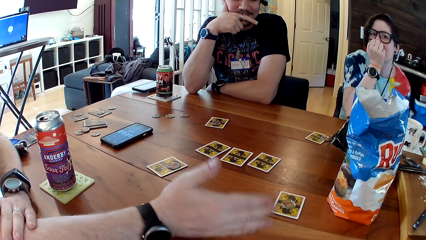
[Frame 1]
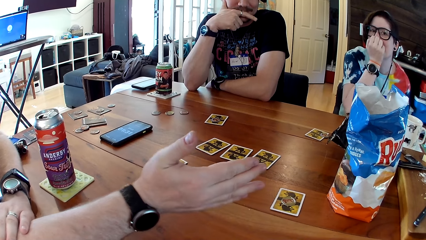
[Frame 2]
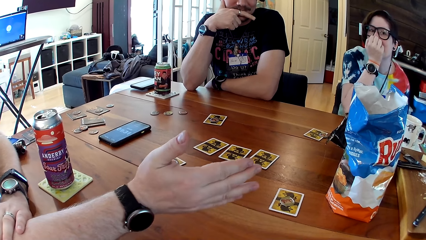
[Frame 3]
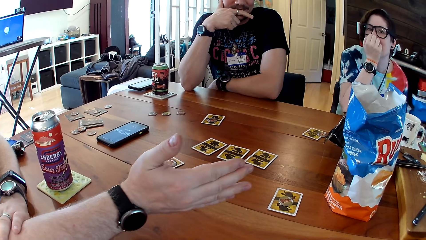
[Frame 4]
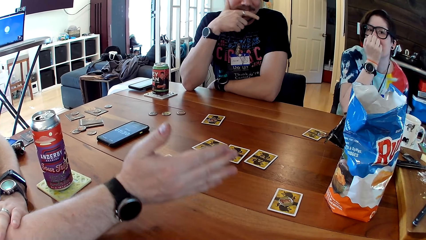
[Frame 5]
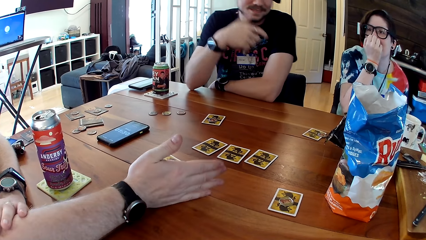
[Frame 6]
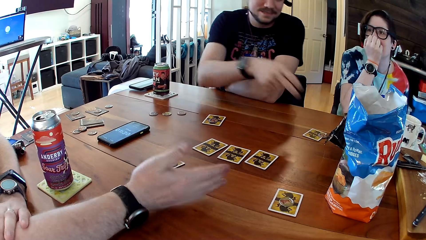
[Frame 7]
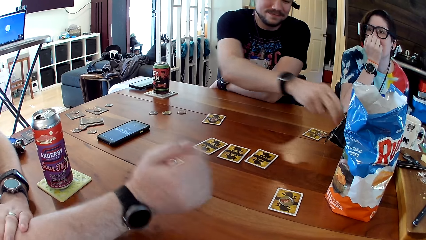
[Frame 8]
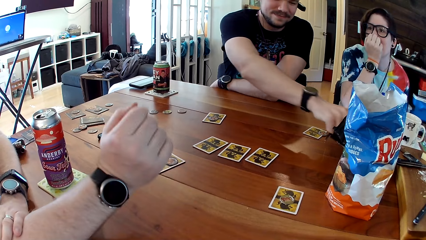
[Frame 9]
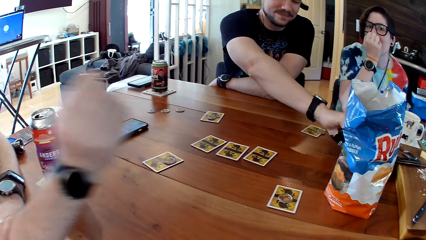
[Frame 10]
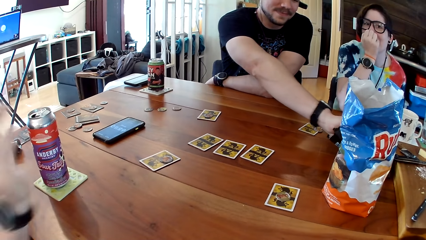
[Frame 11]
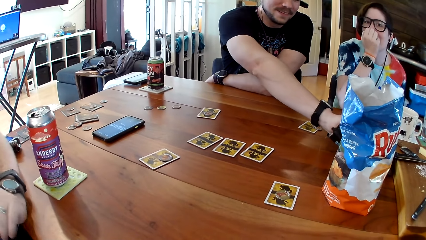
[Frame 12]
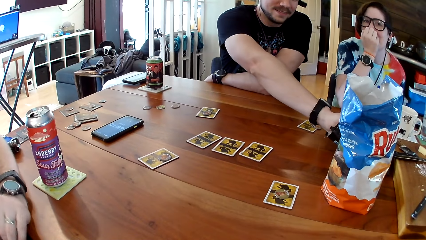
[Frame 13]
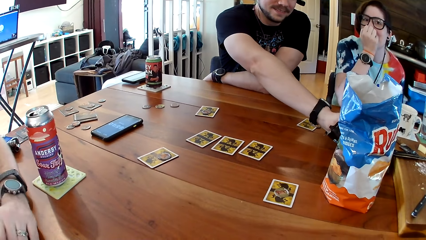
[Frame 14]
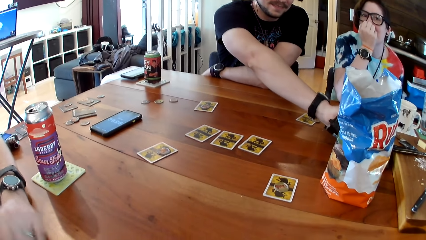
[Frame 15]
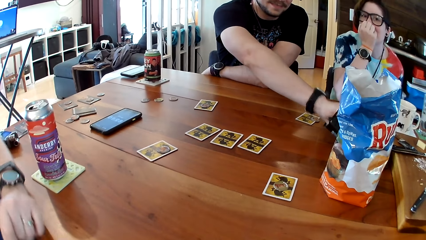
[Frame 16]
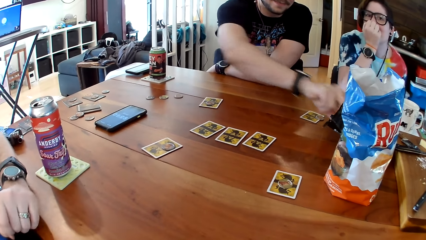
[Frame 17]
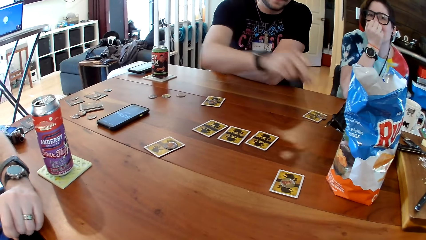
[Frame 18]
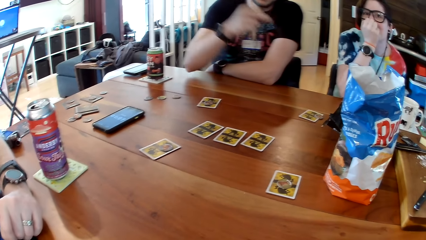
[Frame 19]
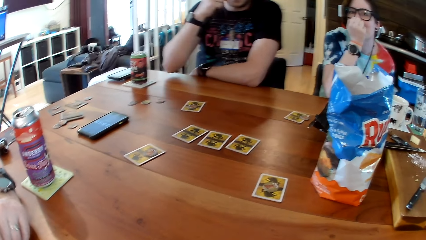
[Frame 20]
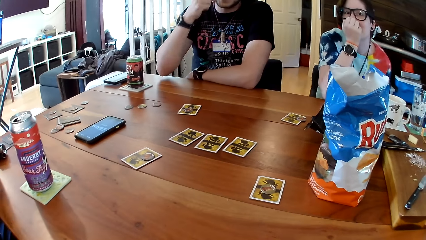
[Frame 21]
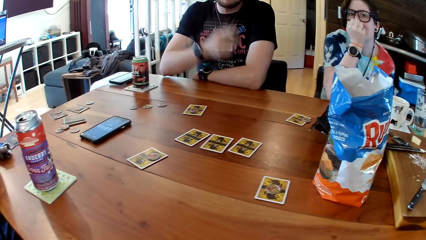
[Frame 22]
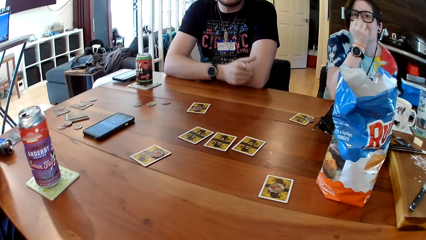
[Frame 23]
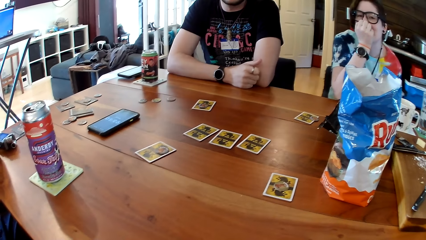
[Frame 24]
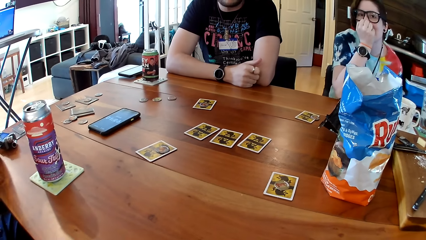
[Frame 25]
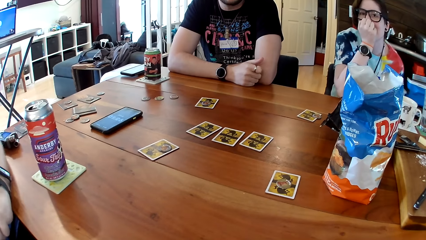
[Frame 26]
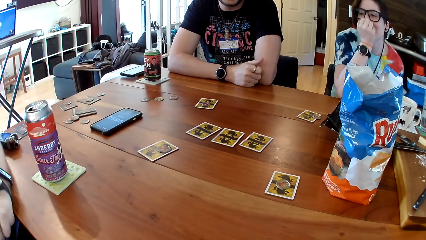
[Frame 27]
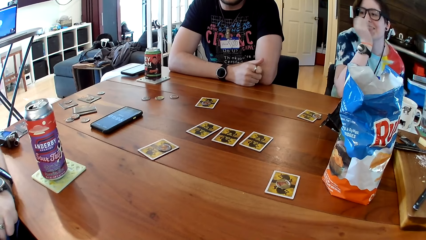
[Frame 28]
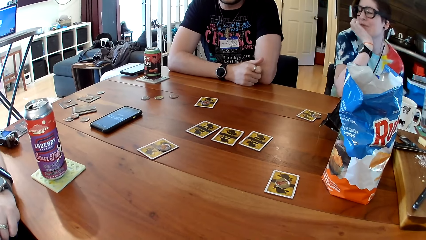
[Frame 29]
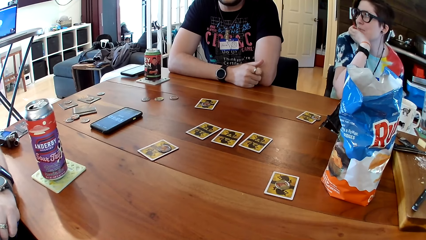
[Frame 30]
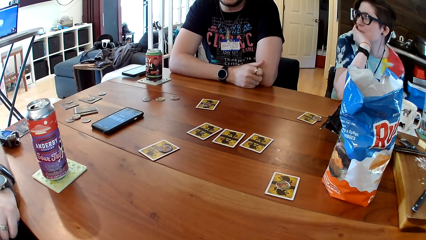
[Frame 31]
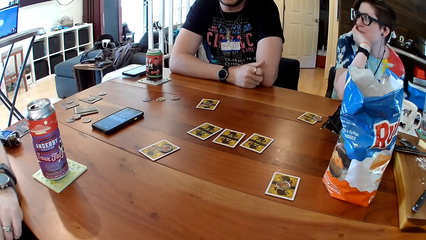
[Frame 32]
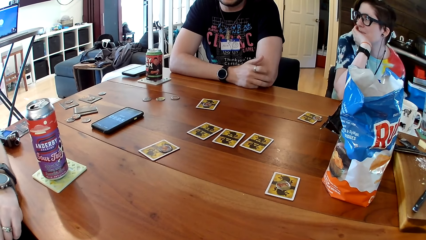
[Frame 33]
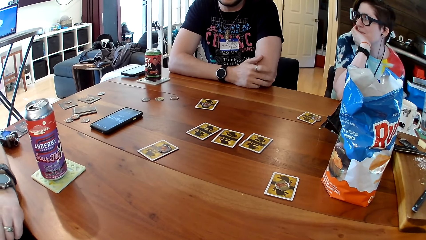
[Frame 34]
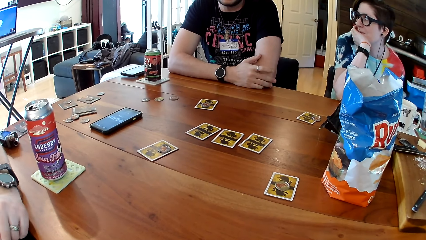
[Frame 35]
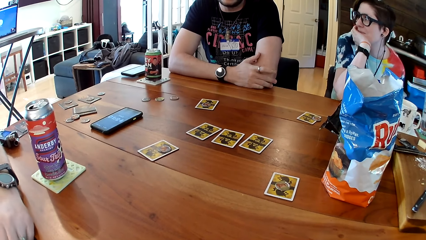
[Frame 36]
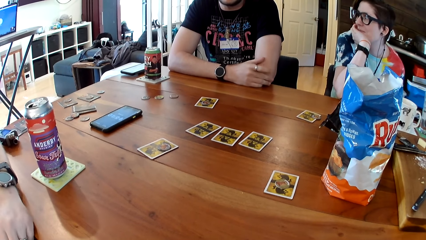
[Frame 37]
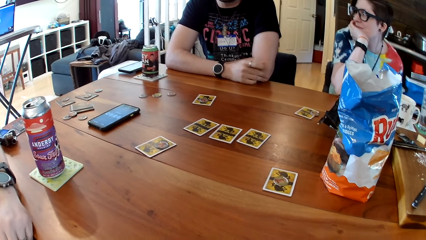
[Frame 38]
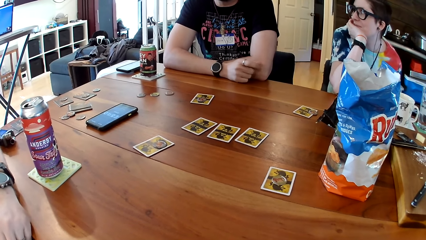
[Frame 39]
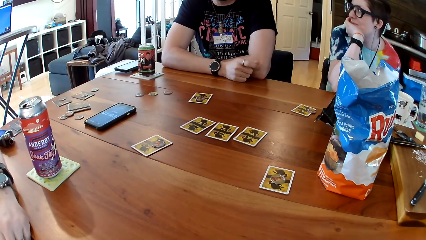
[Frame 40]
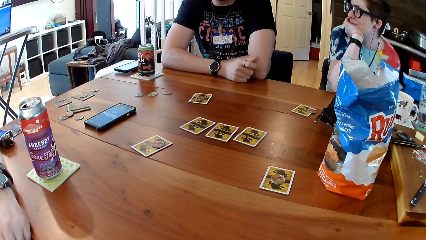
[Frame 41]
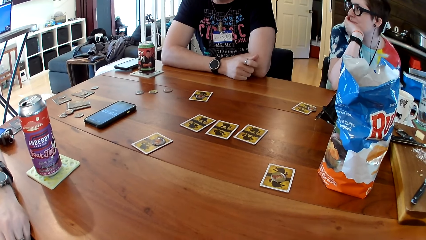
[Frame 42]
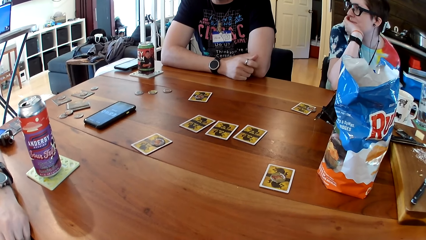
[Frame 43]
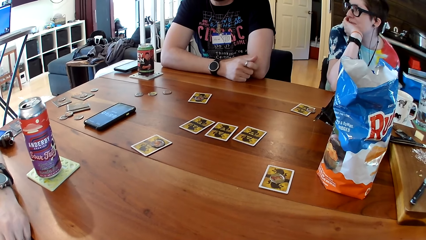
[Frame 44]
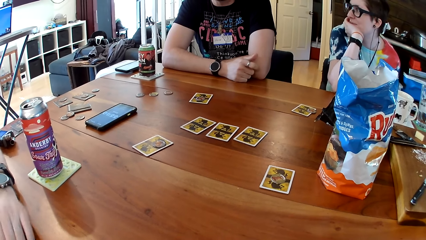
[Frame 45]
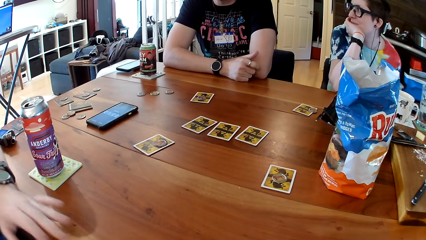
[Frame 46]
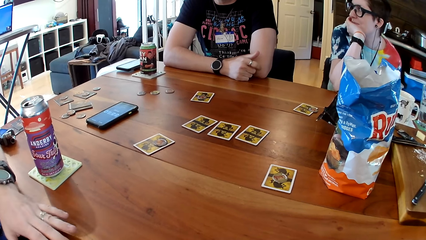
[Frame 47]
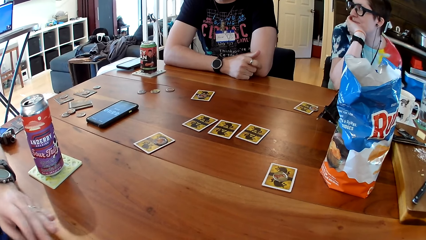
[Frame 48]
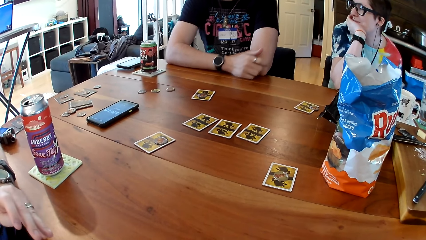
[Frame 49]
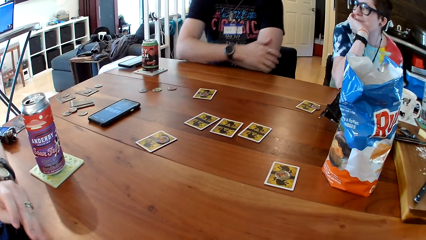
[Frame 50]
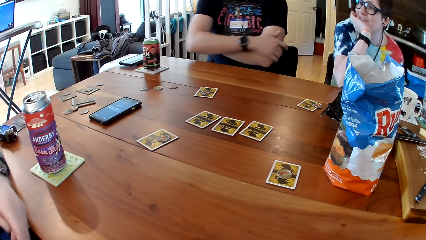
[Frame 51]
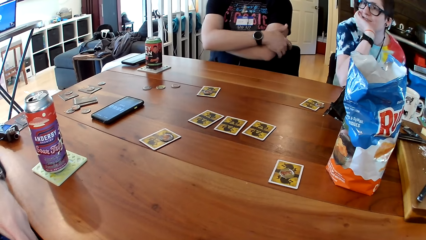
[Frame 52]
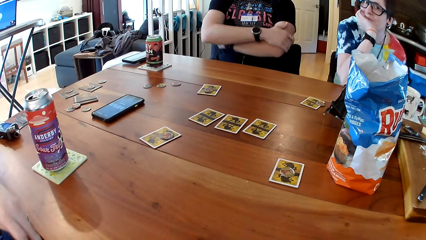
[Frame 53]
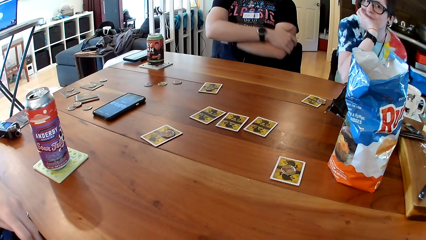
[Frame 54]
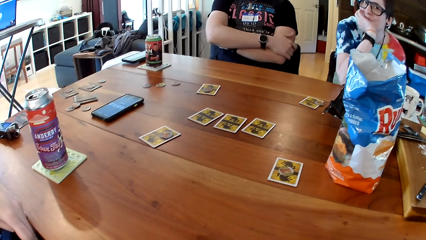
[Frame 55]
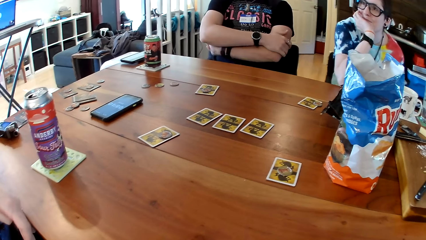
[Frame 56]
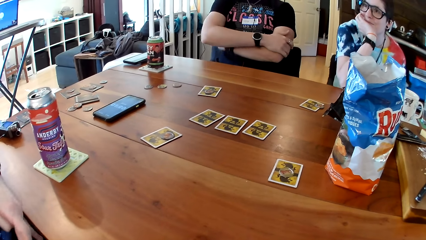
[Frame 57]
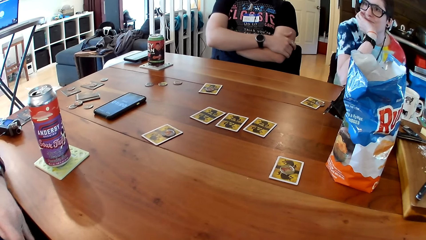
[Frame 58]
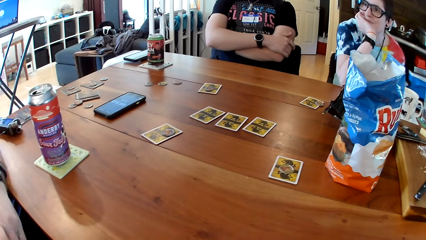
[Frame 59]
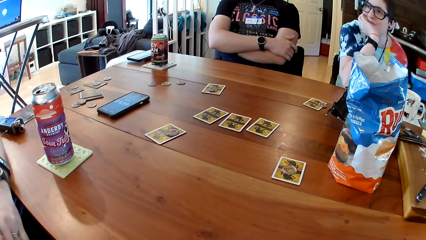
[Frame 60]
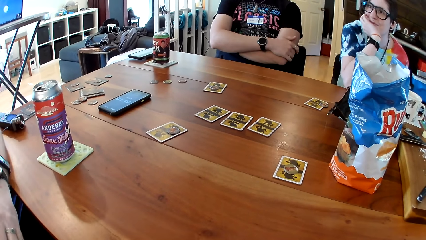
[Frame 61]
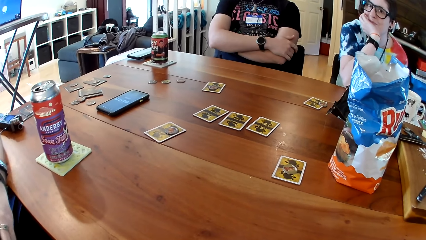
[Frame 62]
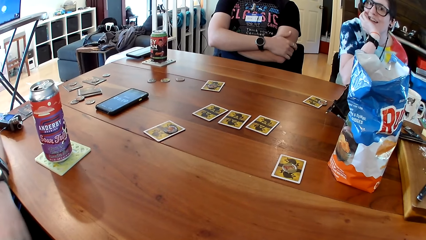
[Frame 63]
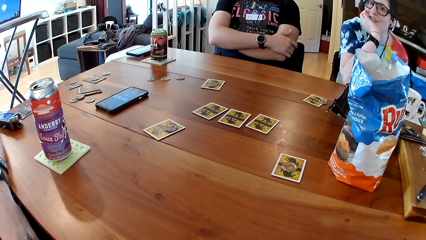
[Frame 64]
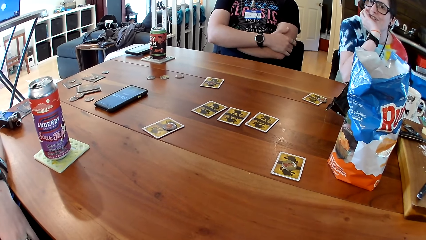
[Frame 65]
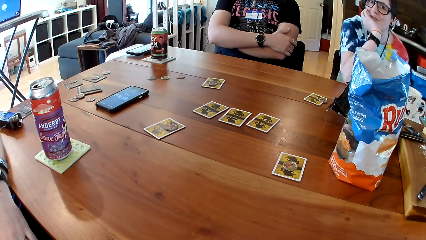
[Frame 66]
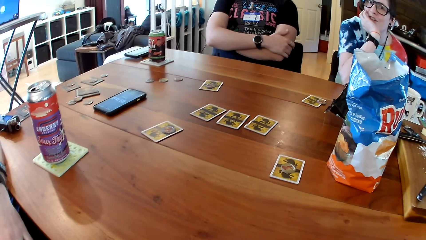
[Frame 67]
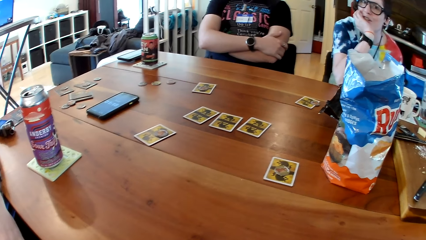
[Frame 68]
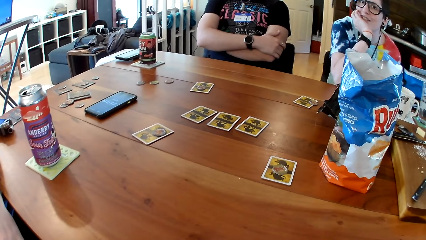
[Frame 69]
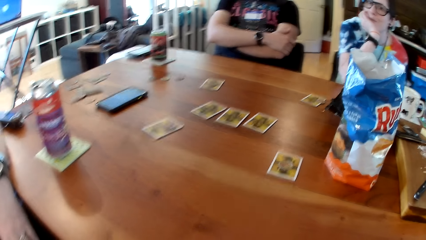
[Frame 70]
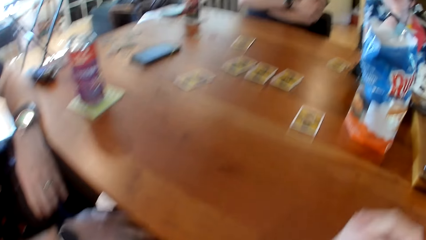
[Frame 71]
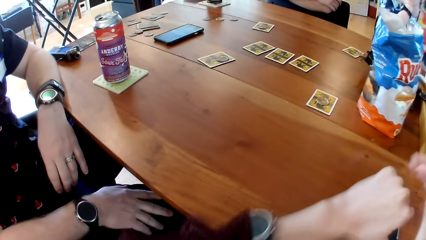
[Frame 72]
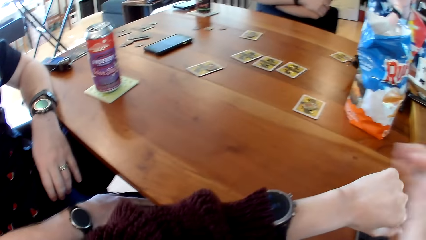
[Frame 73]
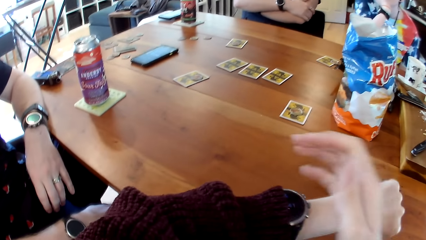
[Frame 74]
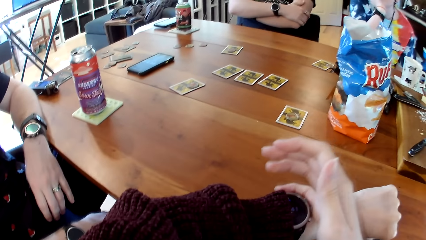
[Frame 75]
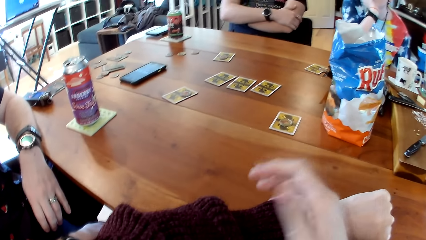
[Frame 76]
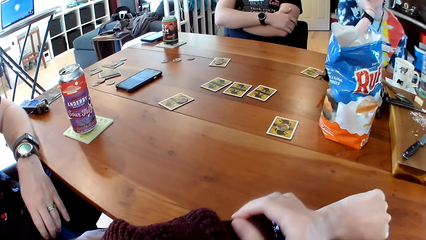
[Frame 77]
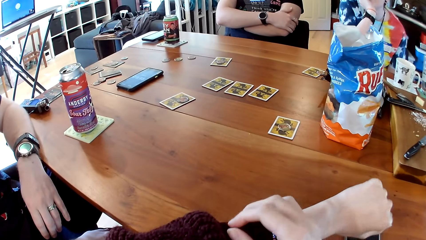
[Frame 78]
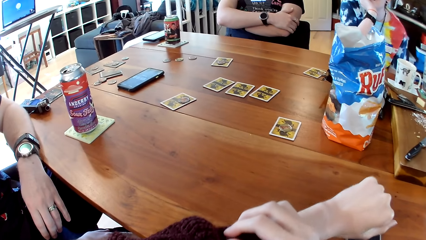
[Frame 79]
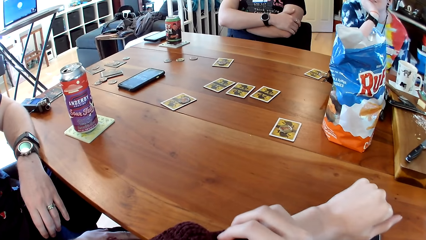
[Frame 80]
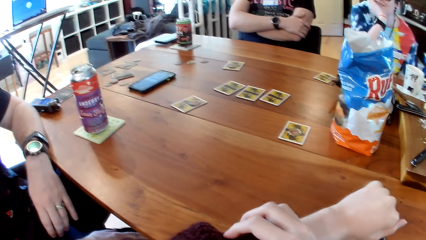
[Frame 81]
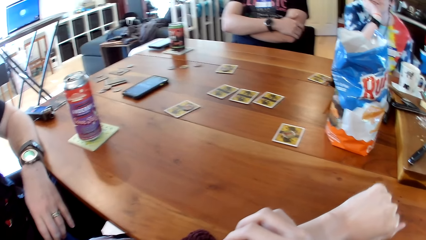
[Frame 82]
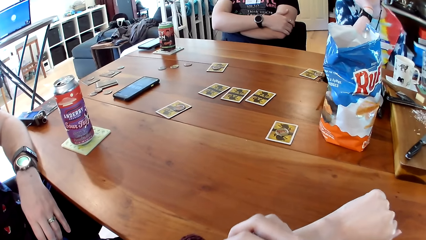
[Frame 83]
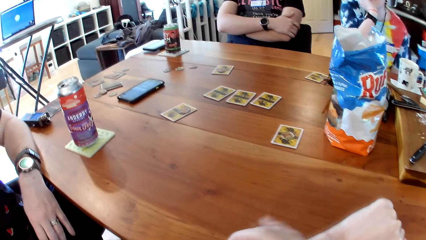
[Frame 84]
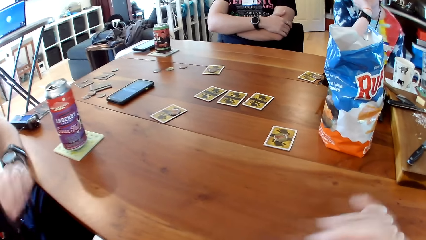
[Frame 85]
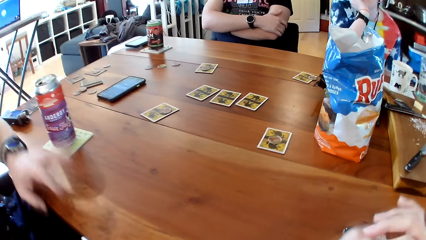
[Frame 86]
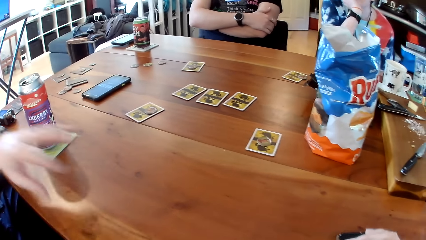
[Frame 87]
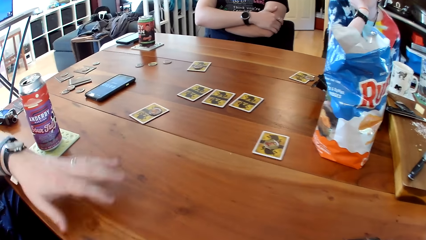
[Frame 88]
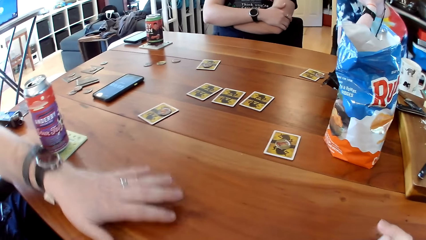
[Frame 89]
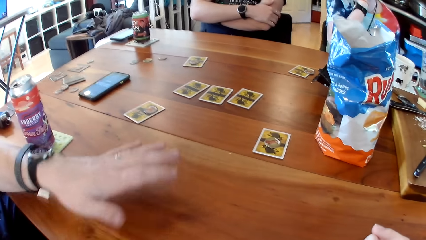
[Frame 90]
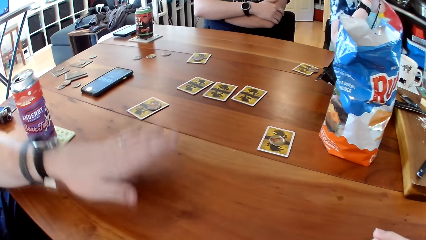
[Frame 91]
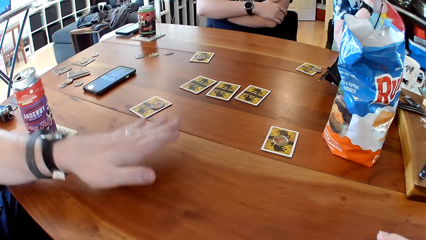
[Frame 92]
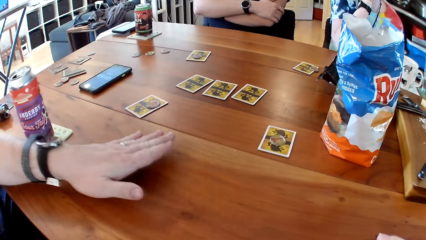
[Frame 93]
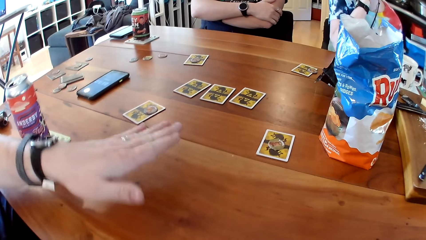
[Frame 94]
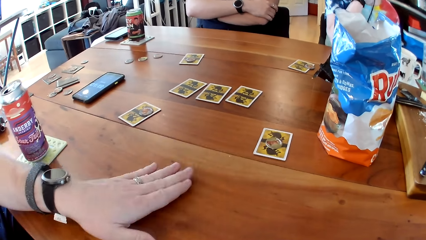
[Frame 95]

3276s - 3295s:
A man takes crackers from a pack with his right hand. He puts the crackers inside his mouth with his right hand. The man speaks. The woman stares at the man. The woman speaks. The camera wearer touches the watch. She holds the wrist watch tied on her left hand with her right hand. Another man speaks.
